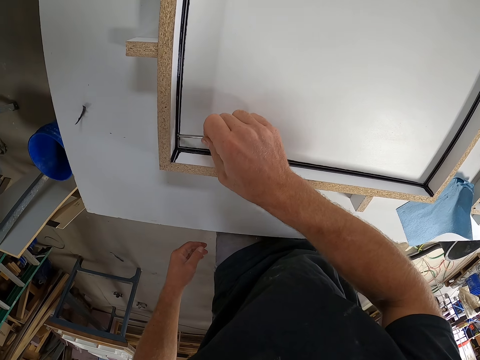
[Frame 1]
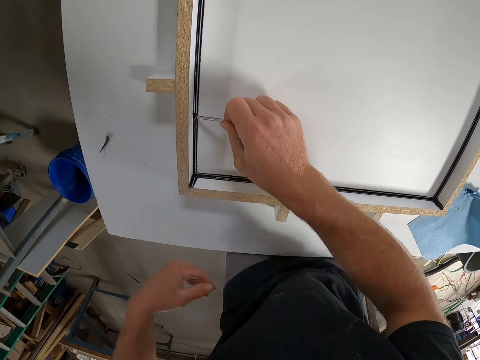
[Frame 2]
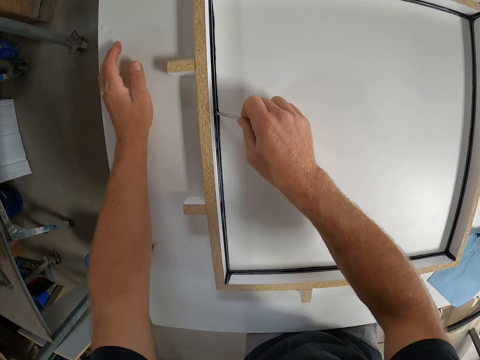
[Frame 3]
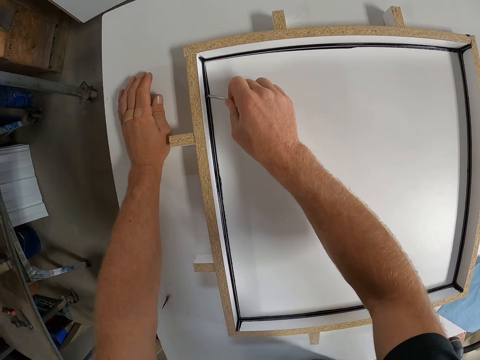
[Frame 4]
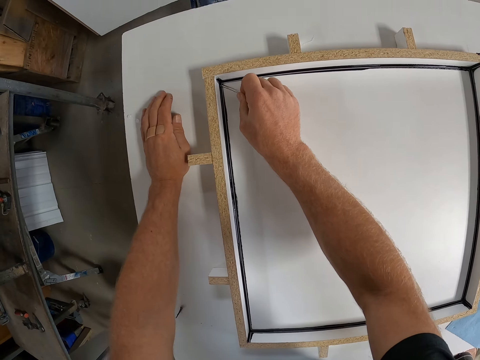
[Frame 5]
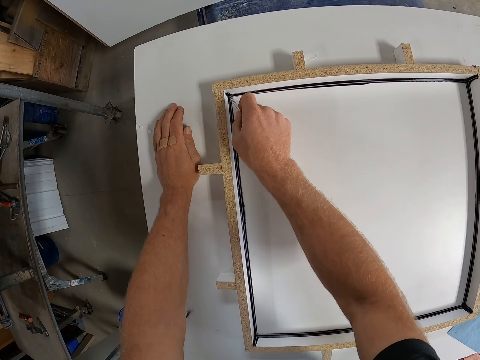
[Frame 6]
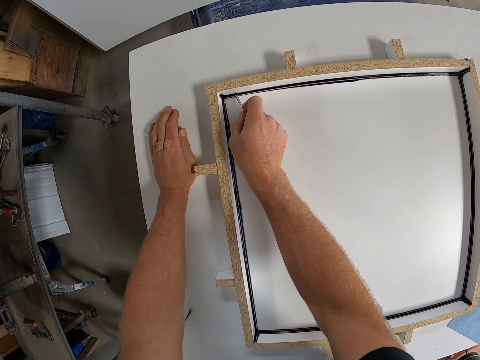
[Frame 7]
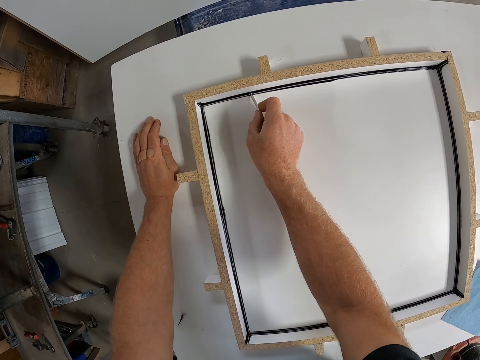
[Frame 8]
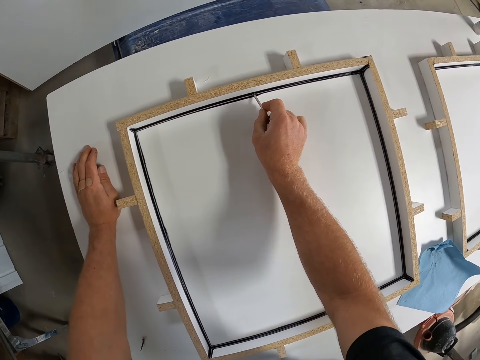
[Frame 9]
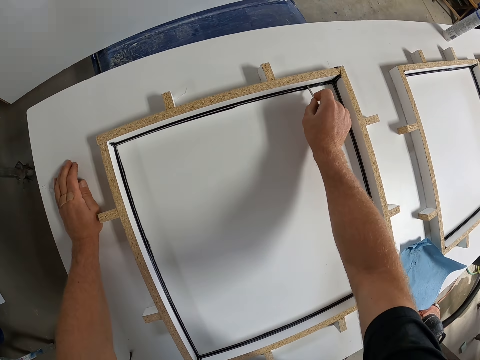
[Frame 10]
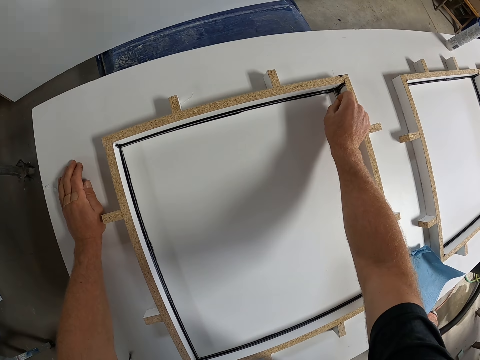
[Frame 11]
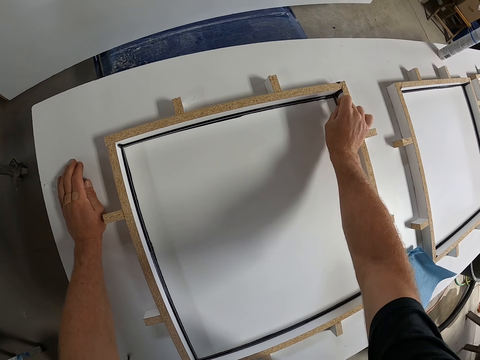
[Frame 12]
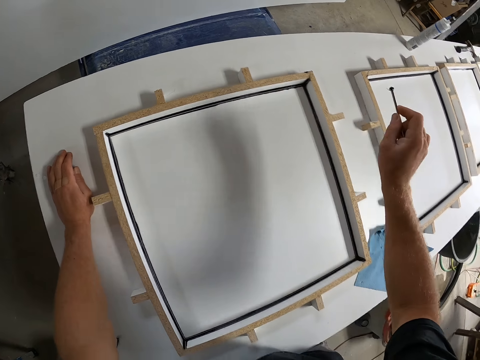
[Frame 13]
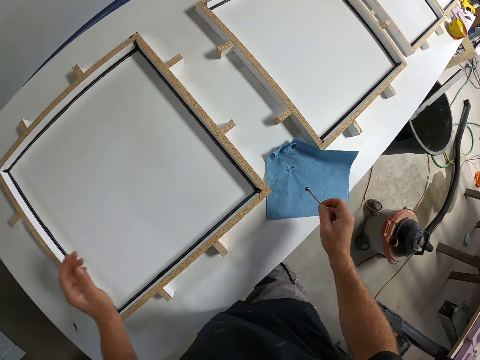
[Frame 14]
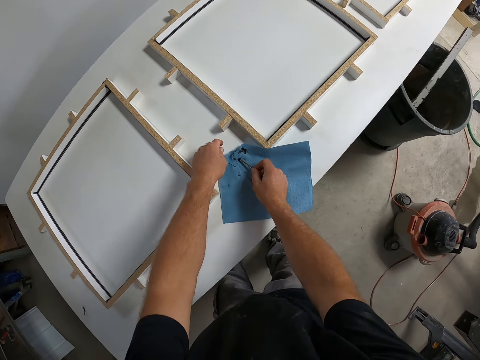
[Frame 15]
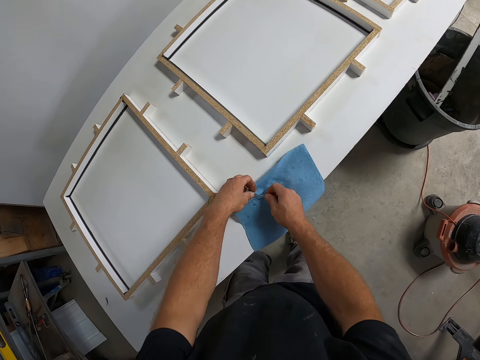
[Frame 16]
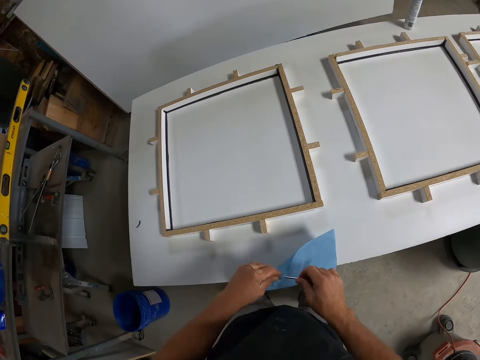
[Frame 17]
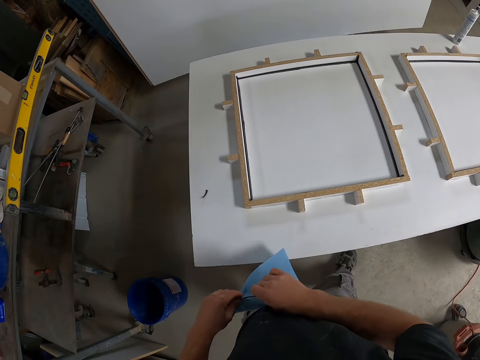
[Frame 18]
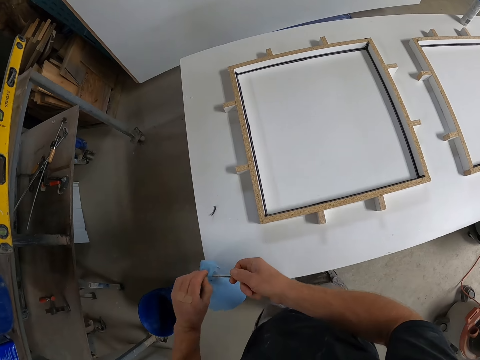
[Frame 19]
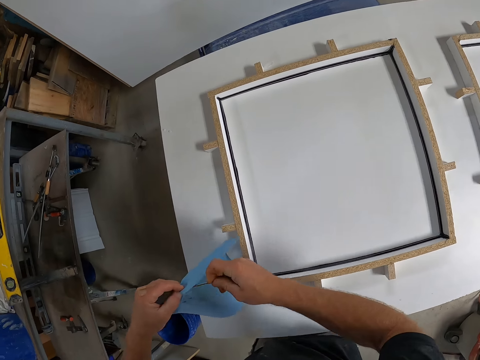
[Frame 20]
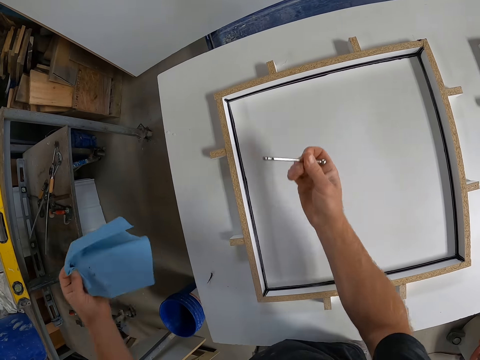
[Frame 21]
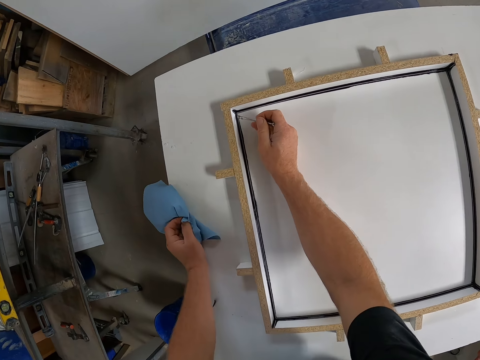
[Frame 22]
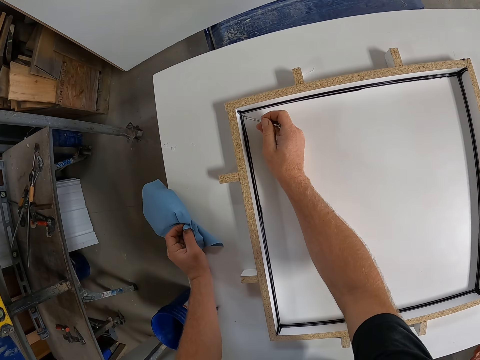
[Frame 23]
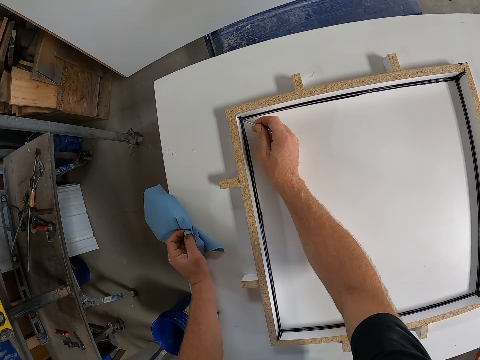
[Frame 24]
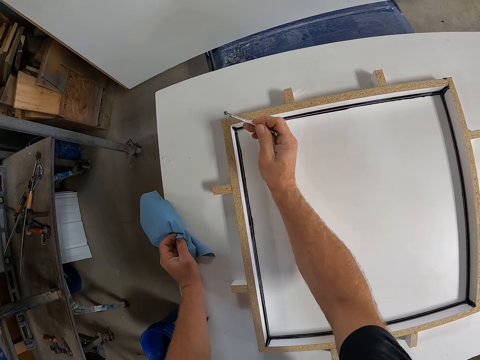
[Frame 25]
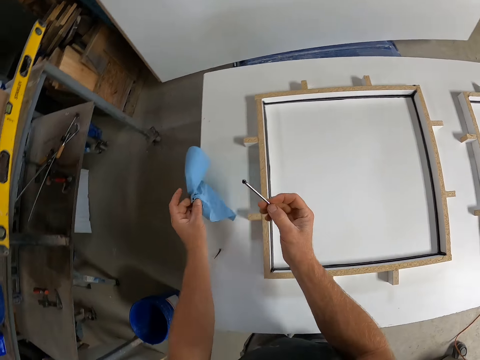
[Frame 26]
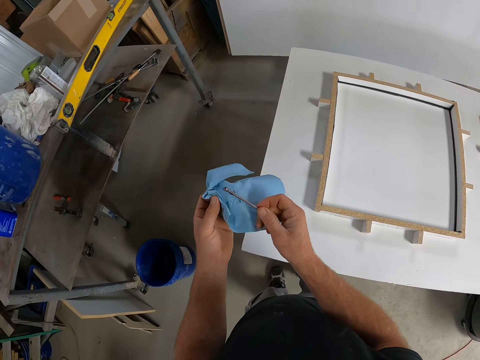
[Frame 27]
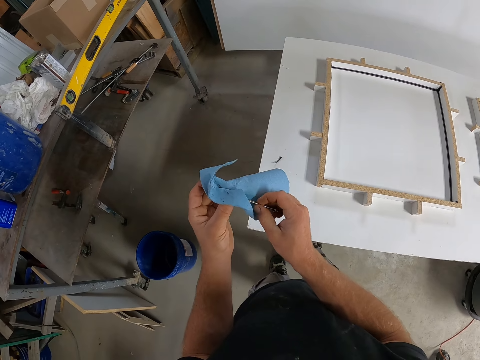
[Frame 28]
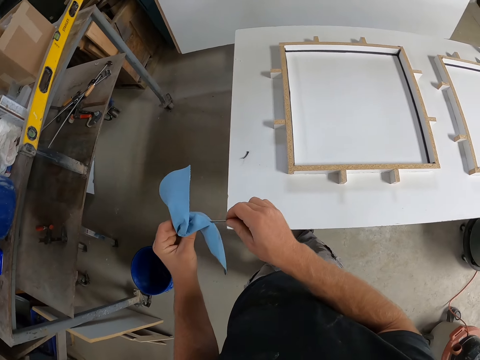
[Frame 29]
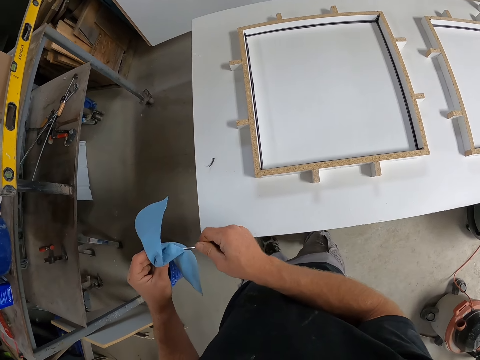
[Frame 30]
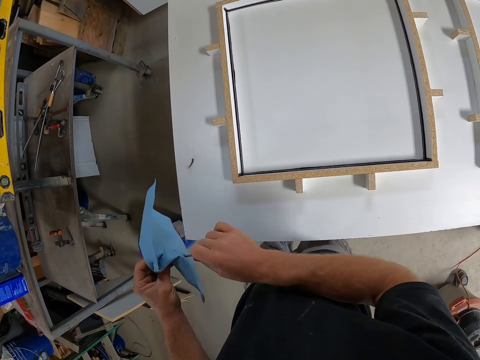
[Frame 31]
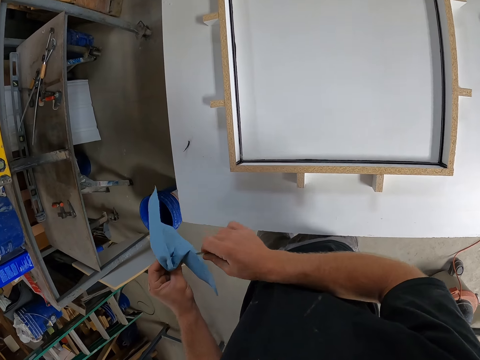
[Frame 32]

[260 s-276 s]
The camera wearer cleans the tool or piece of iron with the tissue or paper towel. He picks up the tissue on the table with his left hand. He wipes the piece of iron on the paper towel. He takes some glue from the frame with the piece of iron. He spreads the silicon on the woodwork with the tool. He cleans the tool with the tissue.

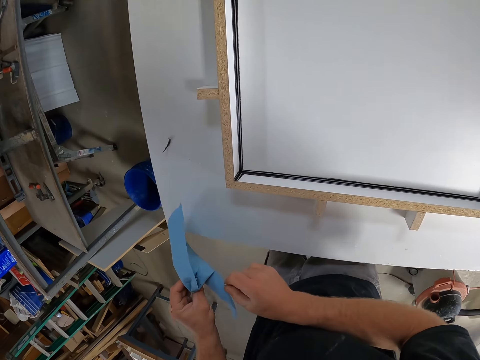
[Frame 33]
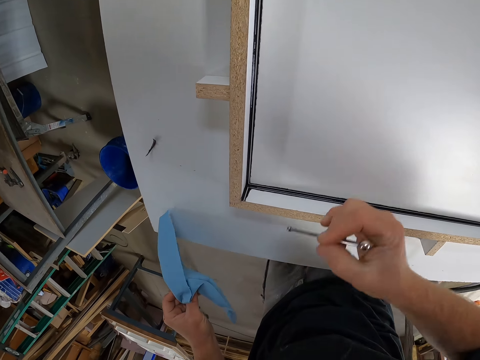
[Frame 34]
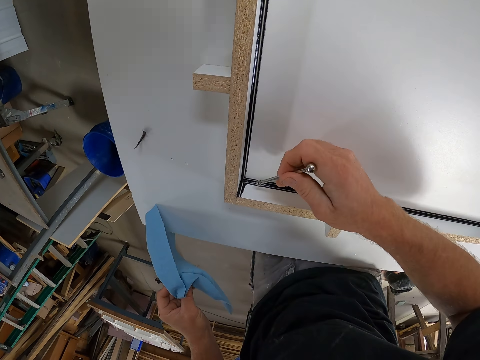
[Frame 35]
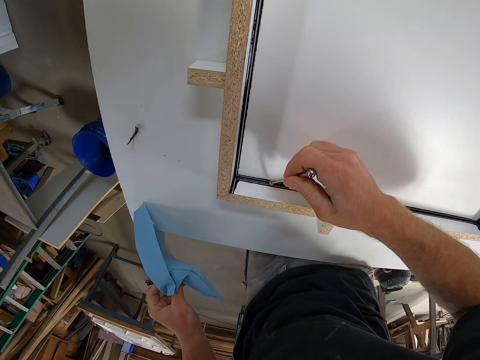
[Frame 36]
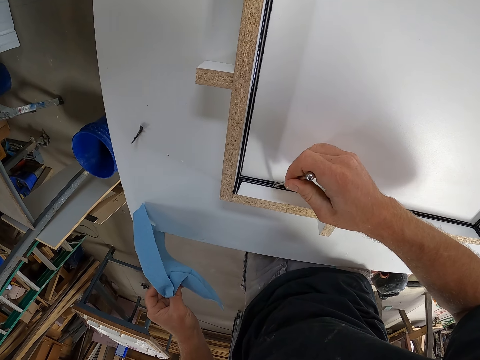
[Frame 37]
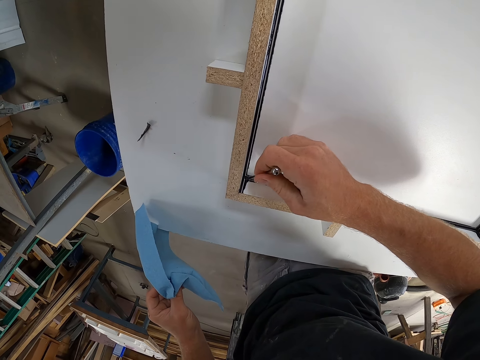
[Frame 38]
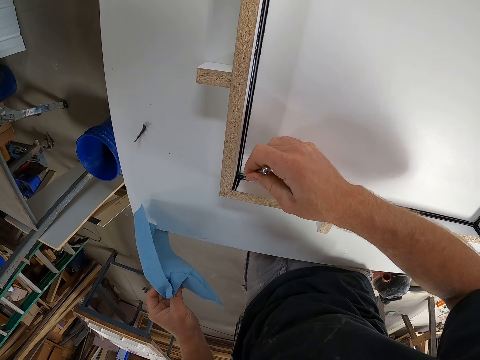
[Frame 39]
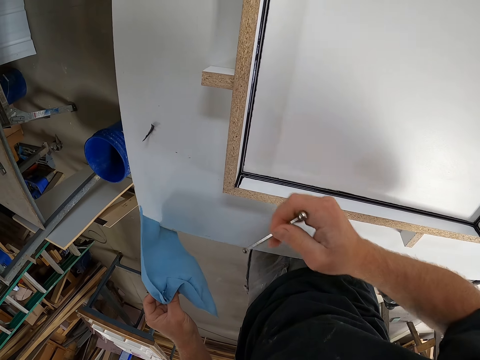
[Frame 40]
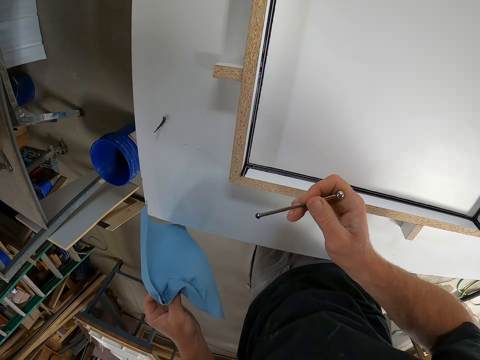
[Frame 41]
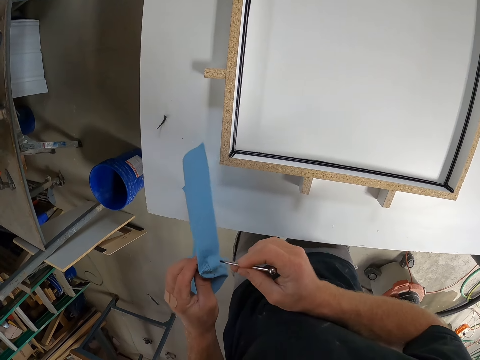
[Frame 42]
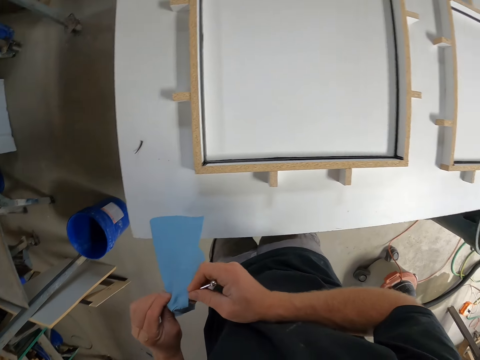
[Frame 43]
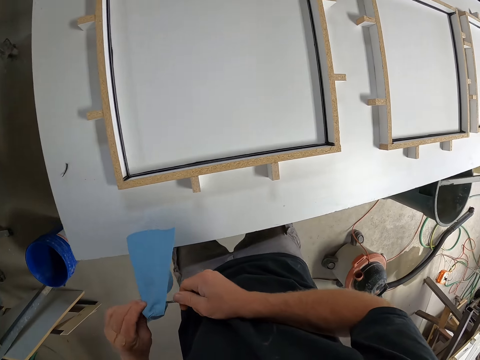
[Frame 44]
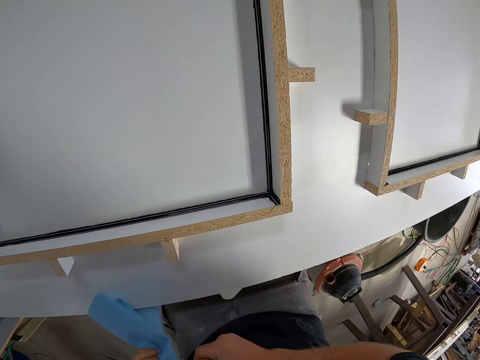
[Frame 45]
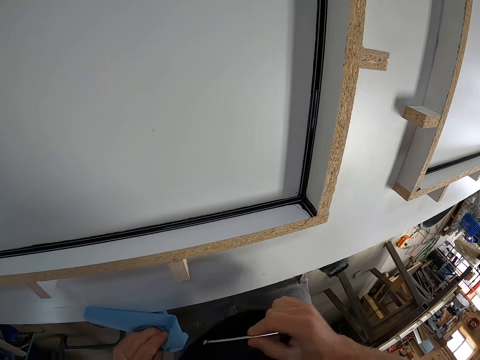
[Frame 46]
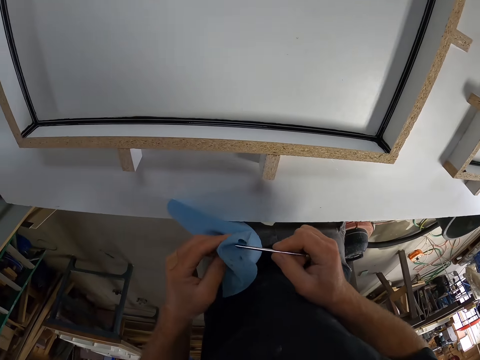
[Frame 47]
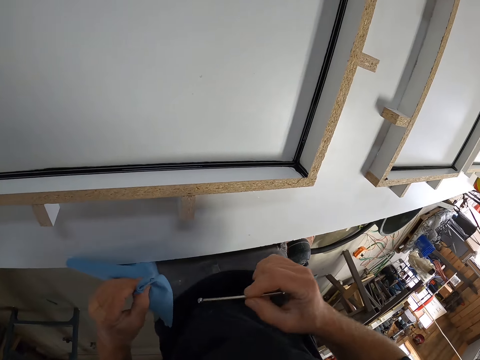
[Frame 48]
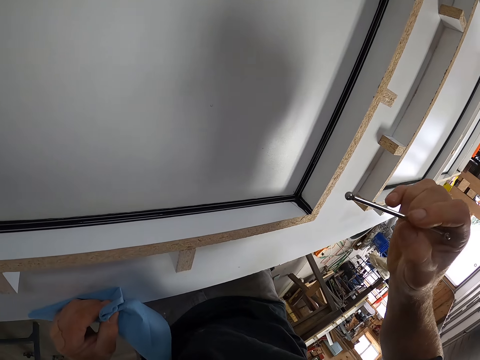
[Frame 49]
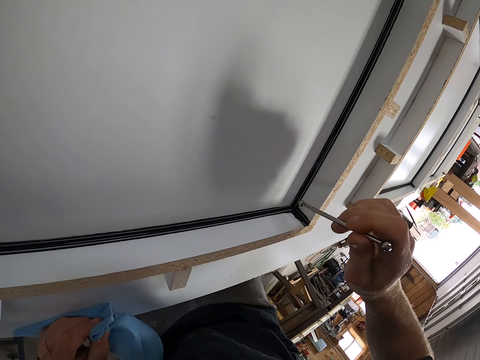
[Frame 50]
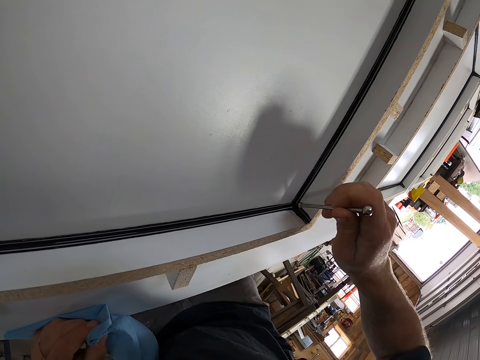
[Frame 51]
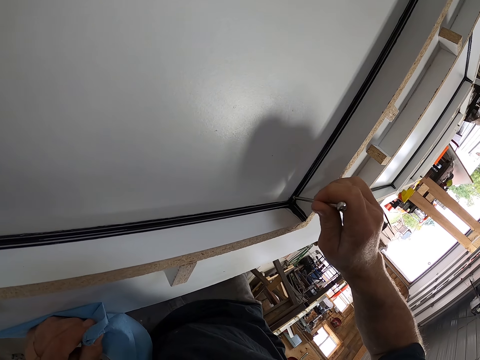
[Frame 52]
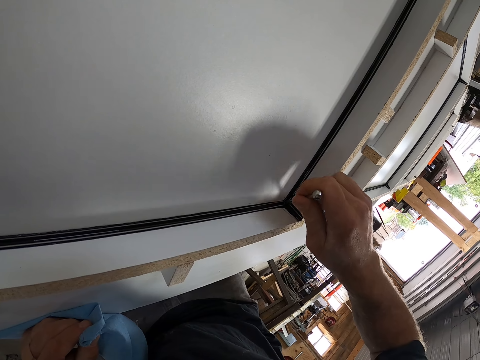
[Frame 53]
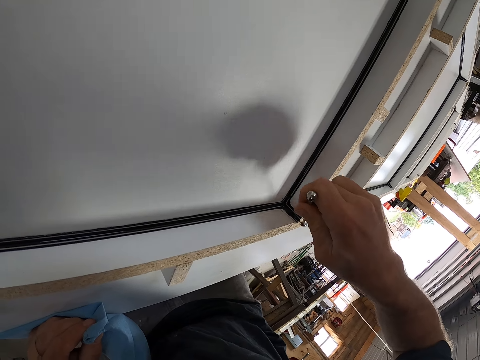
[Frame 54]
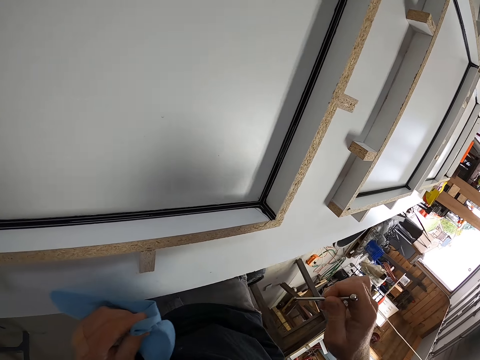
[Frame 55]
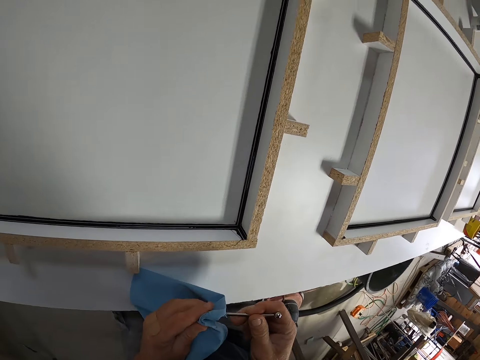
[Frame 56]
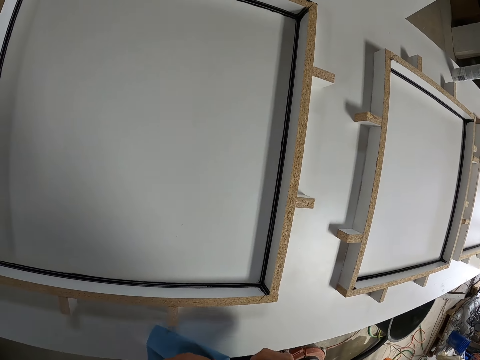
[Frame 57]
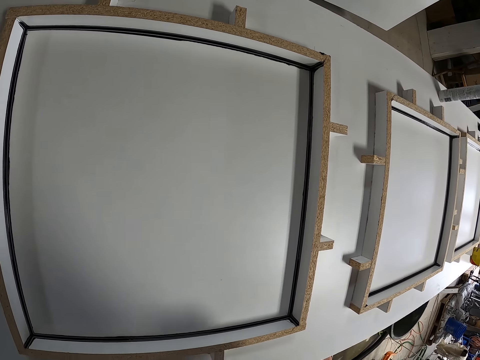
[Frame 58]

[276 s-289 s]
The camera wearer takes some glue from the frame with a piece of iron. They spread the silicon on the woodwork with the tool. They wipe the piece of iron on the paper towel. They trace the ink line on the board with the nail. They clean the nail with the napkin.
